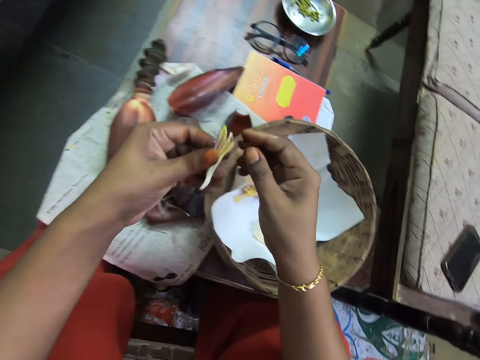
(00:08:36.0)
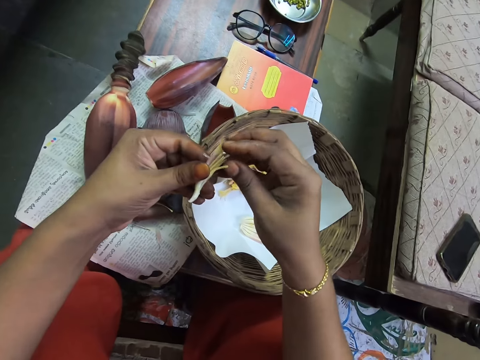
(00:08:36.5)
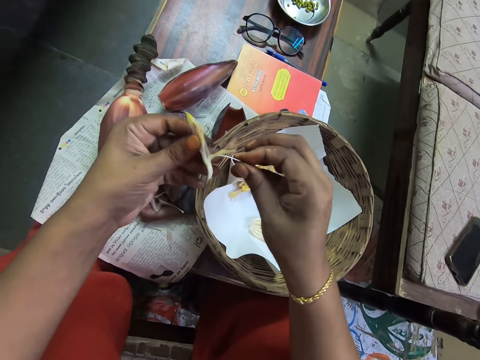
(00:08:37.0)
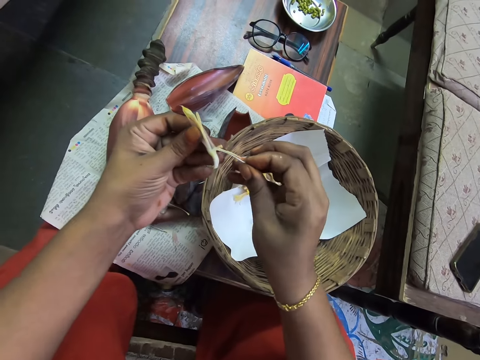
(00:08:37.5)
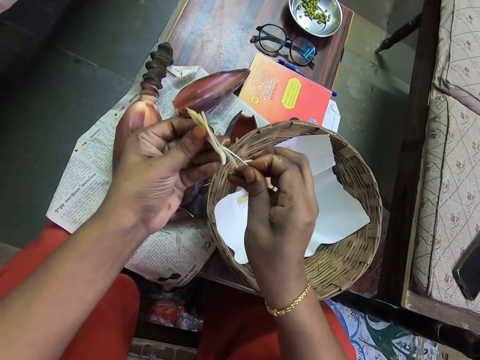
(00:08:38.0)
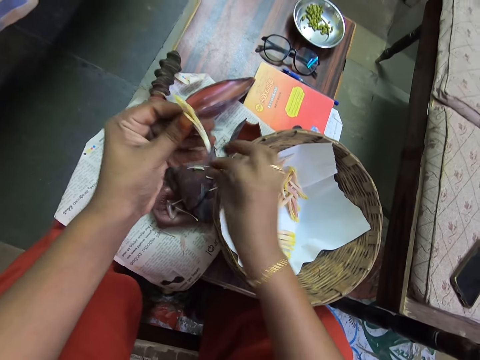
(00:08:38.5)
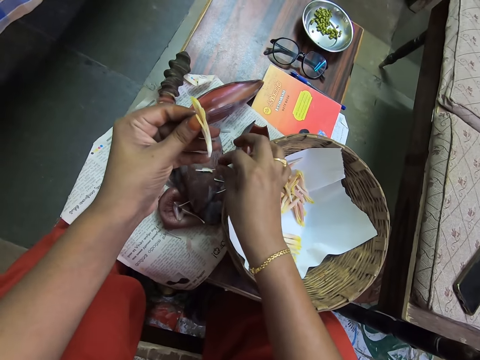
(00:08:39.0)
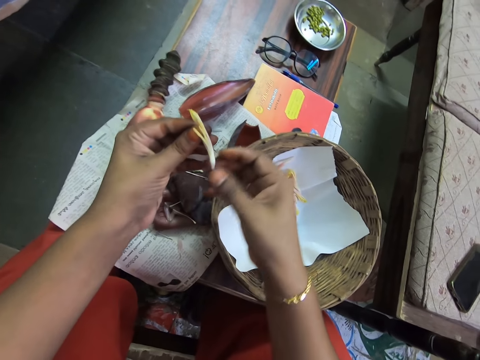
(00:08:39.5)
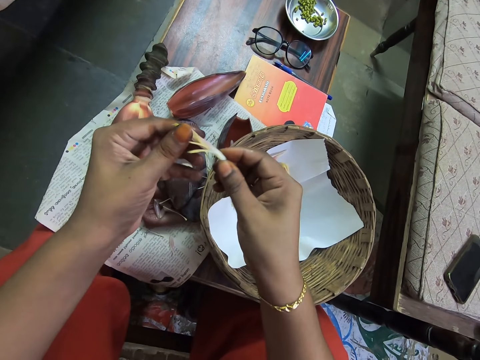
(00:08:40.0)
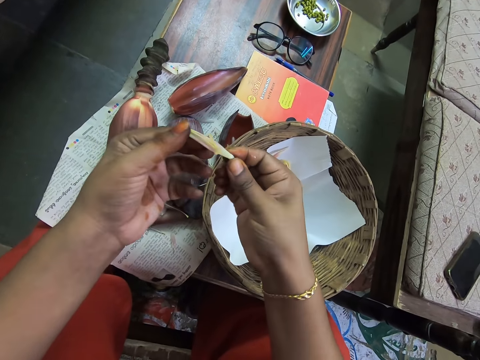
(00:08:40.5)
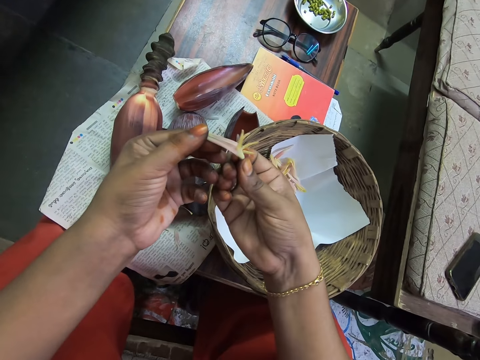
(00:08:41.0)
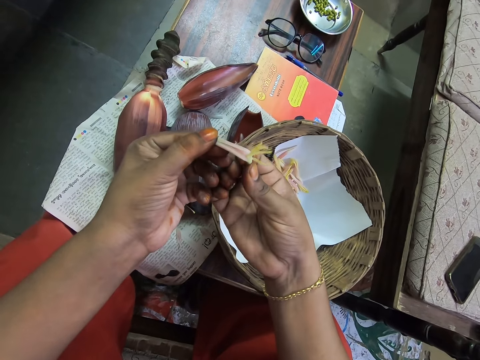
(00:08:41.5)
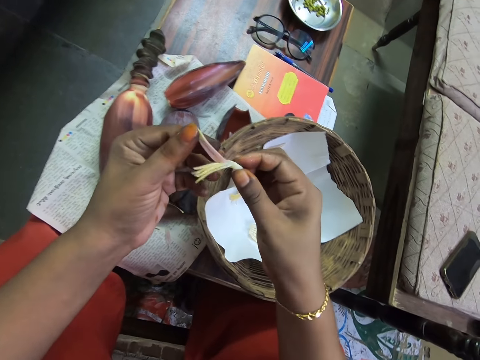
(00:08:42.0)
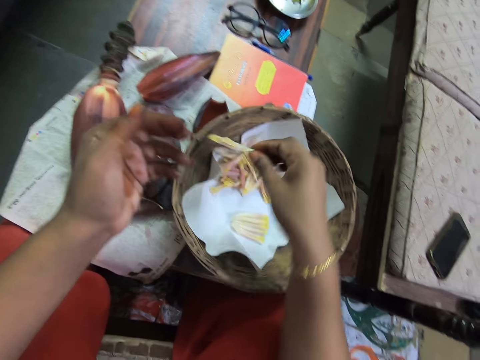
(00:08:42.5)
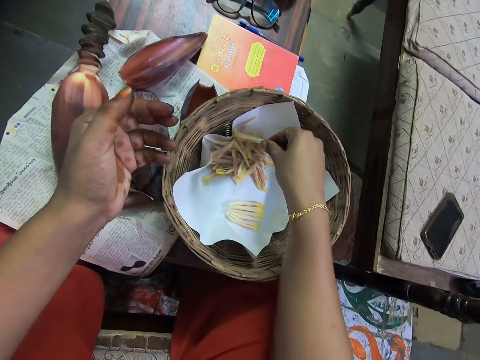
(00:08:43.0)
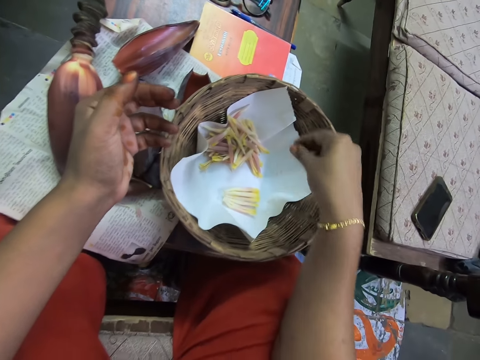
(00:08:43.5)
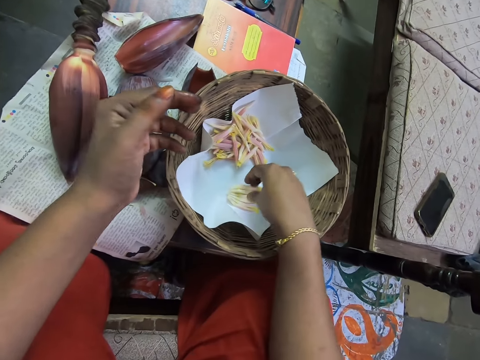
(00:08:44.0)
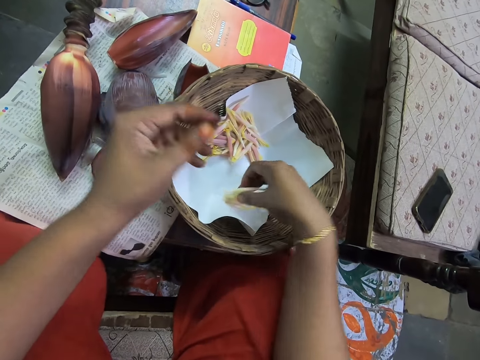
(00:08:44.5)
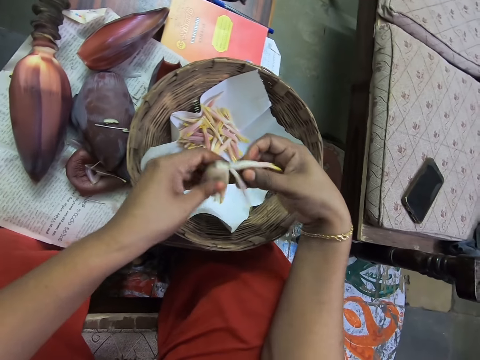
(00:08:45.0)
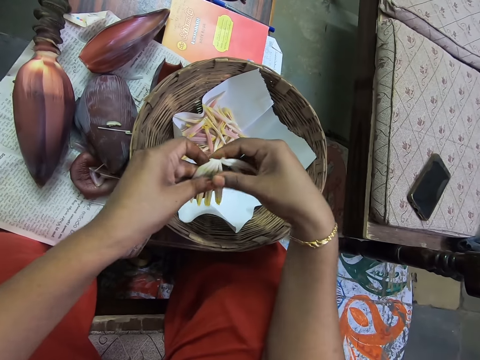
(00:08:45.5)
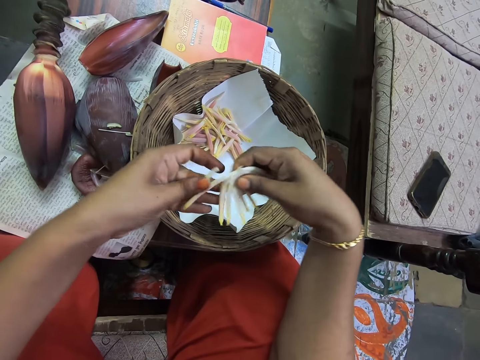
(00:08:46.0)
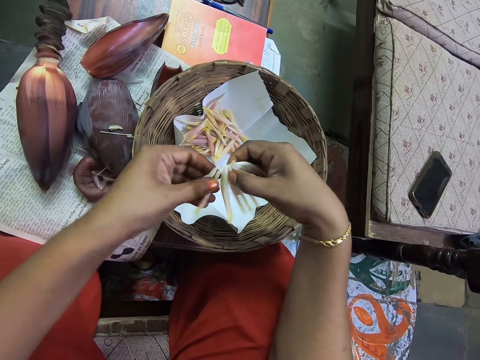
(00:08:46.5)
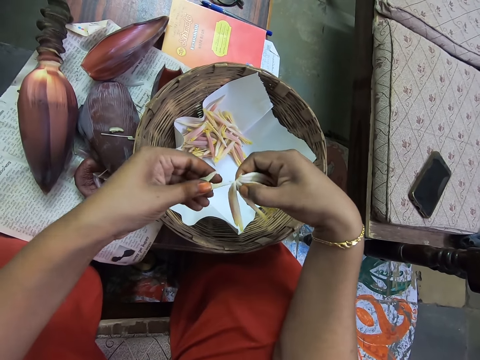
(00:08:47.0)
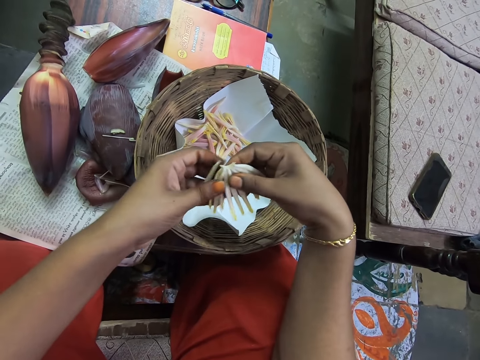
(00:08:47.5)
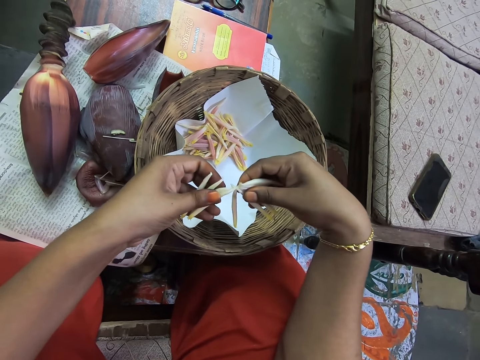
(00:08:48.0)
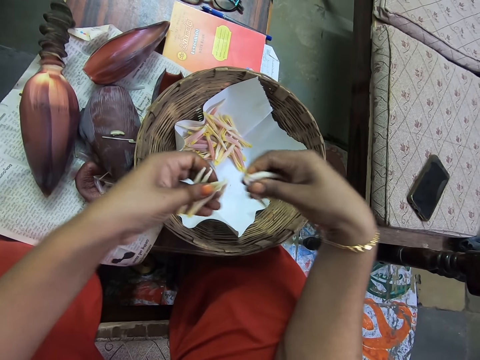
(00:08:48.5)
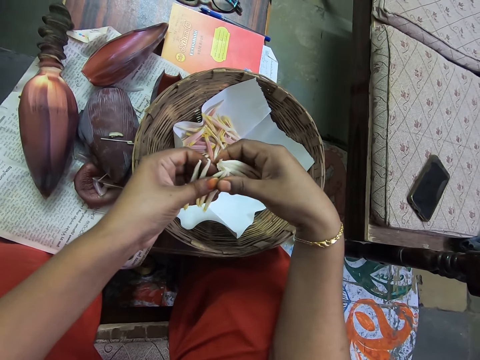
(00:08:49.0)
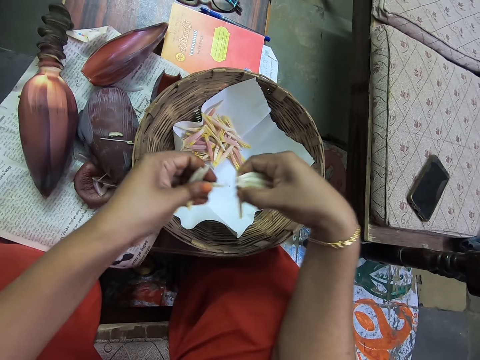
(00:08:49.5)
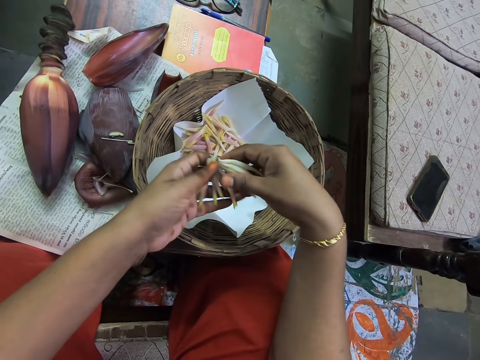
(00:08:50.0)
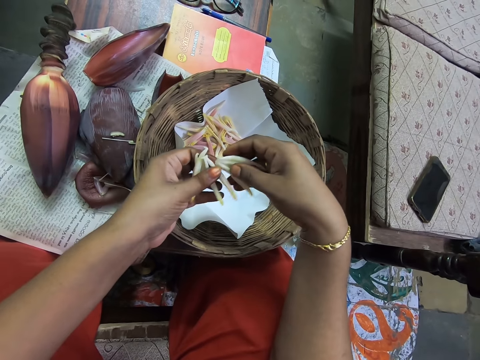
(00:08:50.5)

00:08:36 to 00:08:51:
The camera wearer peels the banana flower. They pluck the stamen. They place the stamen on the table. They peel the banana floret. They hold the banana flower. They place the banana floret in the tray. They pick the banana florets, pluck the banana florets, and cut the banana flower into pieces.

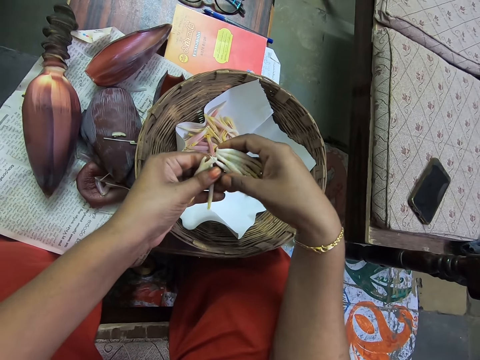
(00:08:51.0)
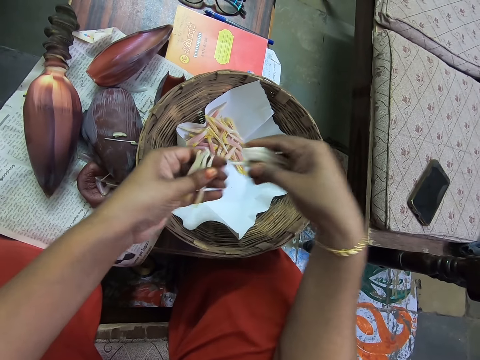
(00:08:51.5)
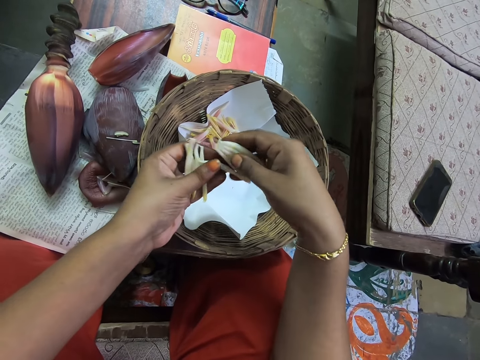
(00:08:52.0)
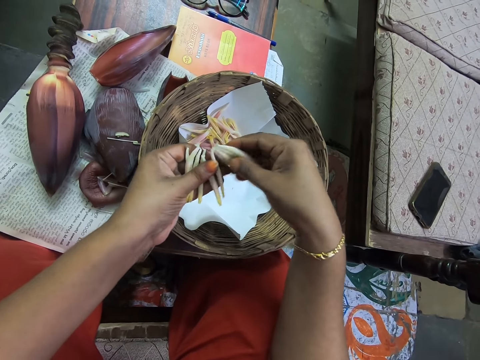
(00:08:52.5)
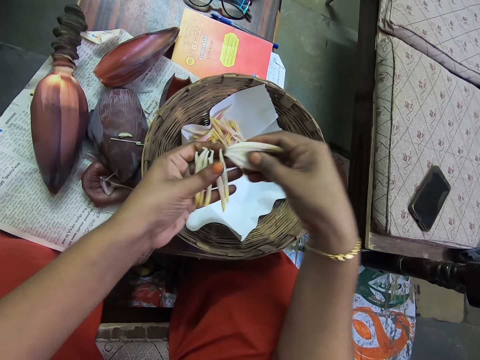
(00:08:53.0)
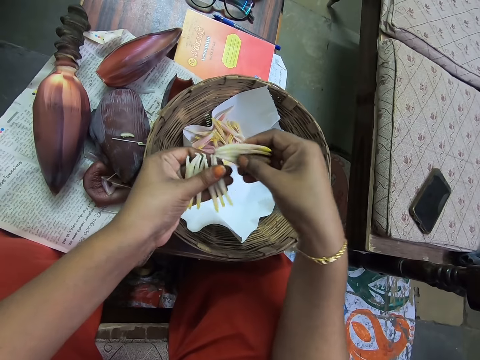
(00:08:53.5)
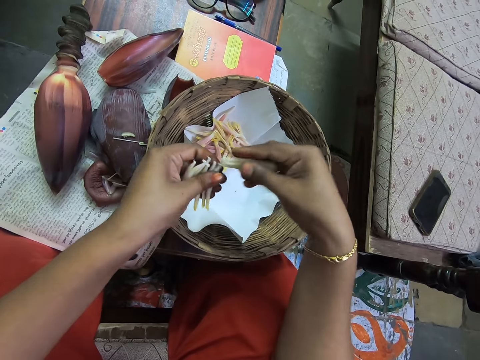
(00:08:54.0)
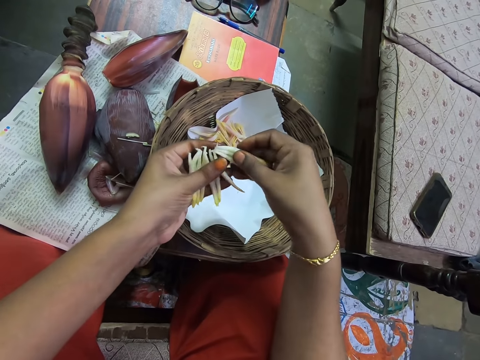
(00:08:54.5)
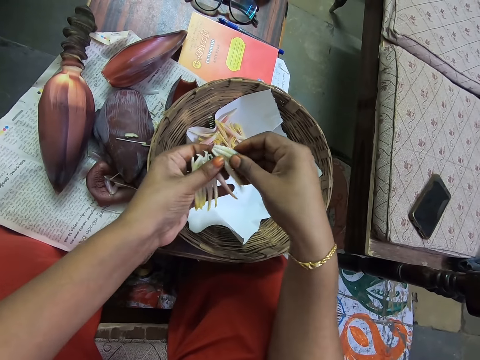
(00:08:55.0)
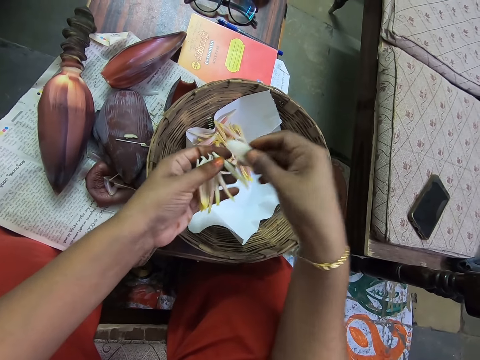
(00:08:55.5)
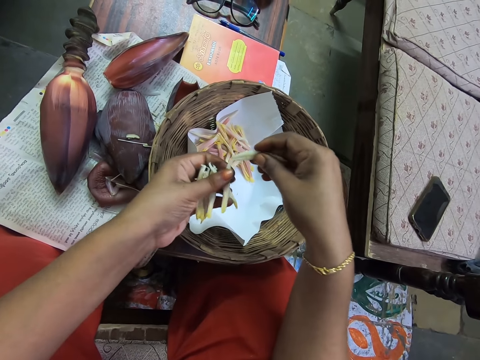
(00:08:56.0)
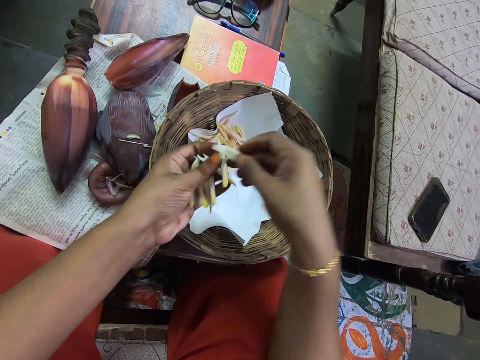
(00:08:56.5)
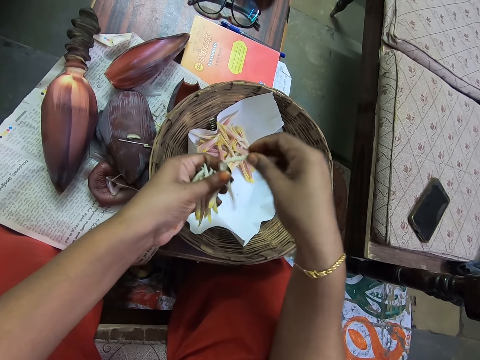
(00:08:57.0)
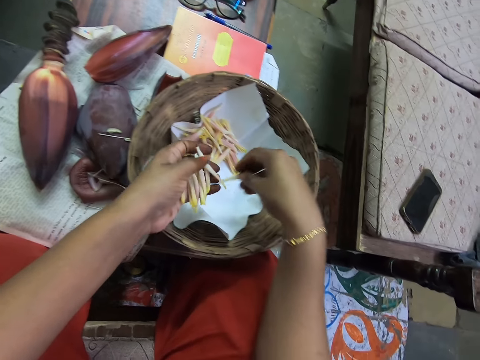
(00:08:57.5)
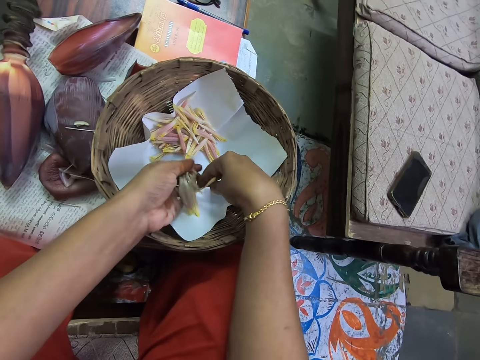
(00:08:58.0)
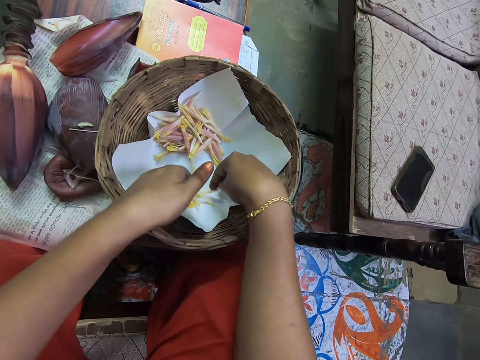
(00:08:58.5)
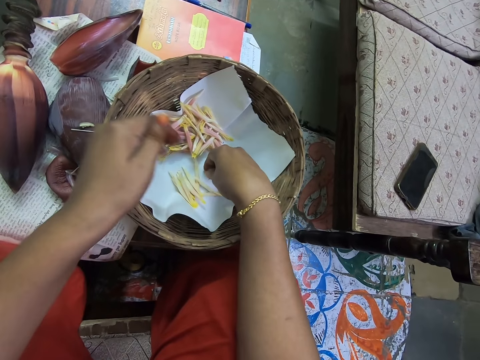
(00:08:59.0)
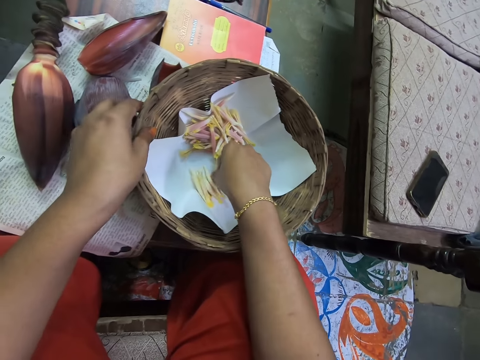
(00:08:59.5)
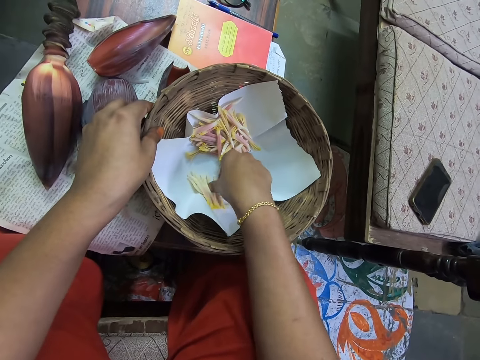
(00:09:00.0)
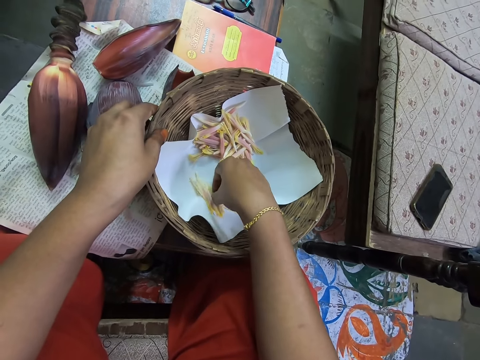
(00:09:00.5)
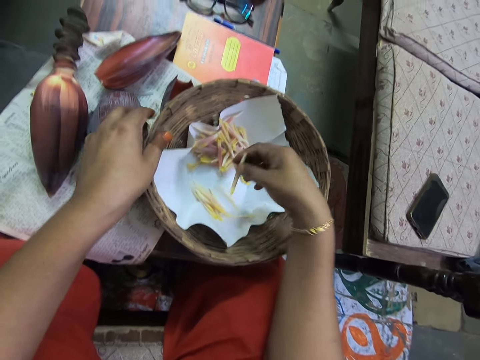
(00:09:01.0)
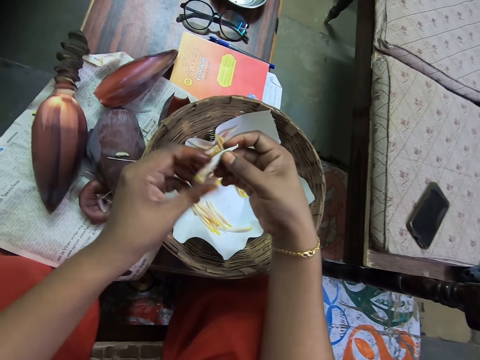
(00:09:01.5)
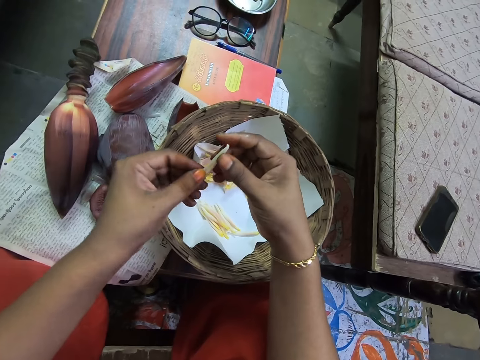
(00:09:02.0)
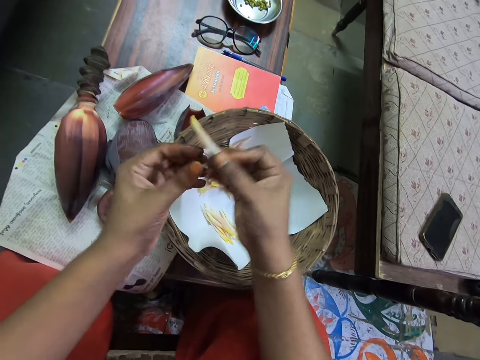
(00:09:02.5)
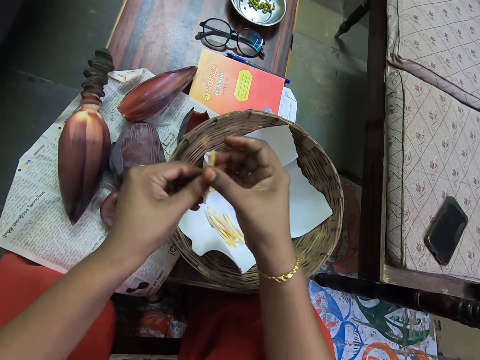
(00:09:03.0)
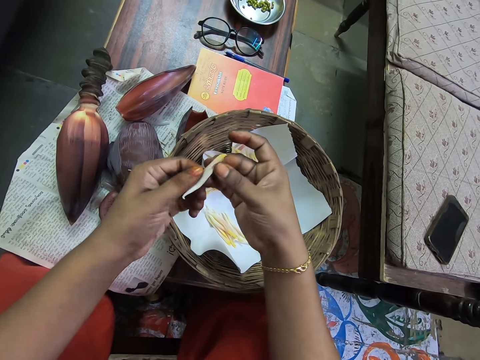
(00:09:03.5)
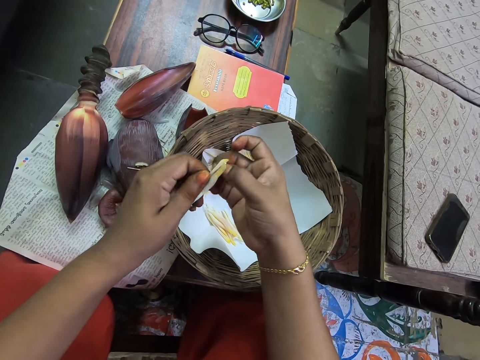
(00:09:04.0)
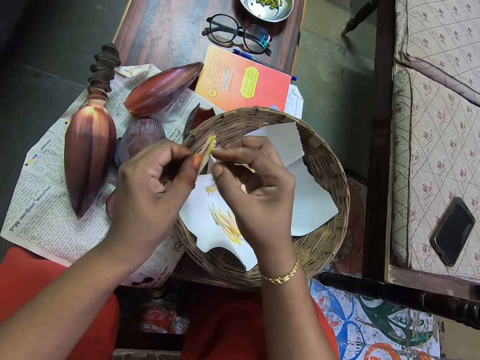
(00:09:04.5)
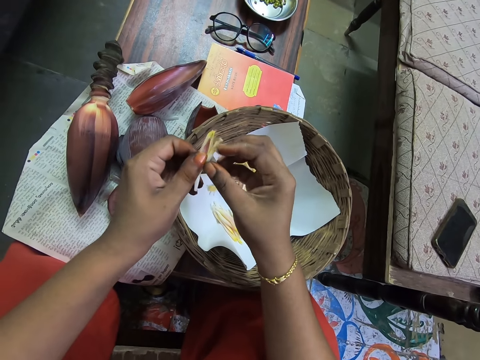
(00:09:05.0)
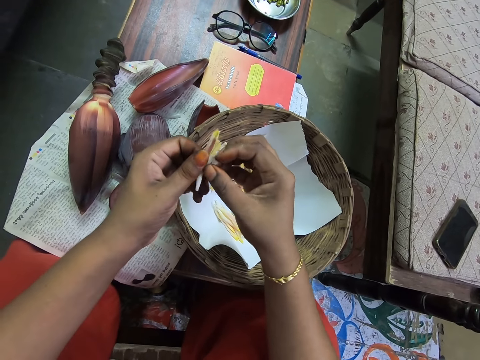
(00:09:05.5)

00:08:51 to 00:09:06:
The camera wearer places the banana florets in the tray. They hold the tray and pick the banana floret. They peel the banana floret. They hold the banana flower.
